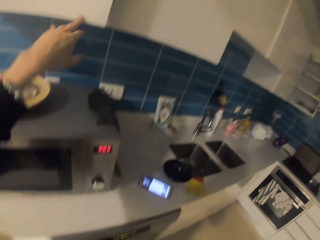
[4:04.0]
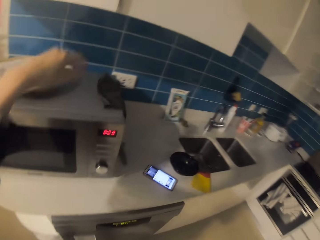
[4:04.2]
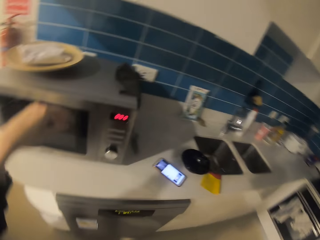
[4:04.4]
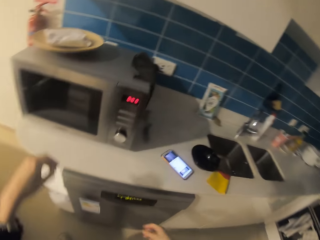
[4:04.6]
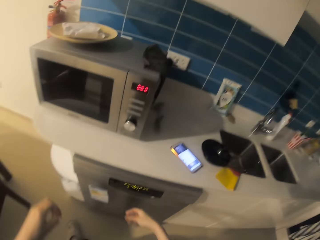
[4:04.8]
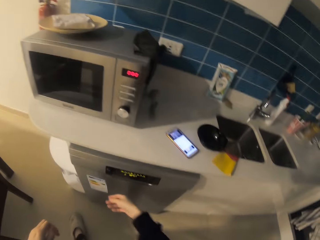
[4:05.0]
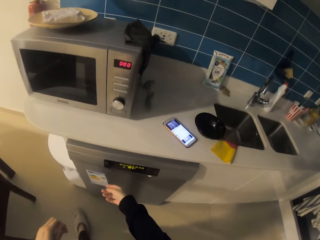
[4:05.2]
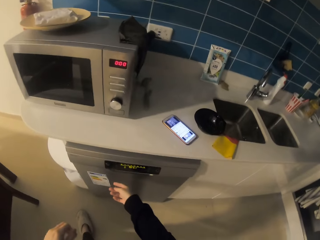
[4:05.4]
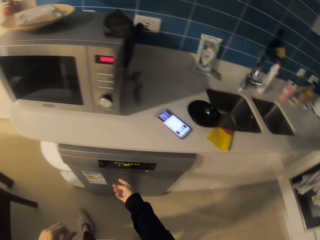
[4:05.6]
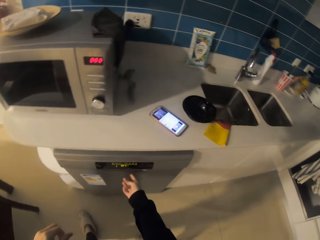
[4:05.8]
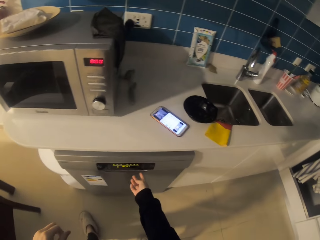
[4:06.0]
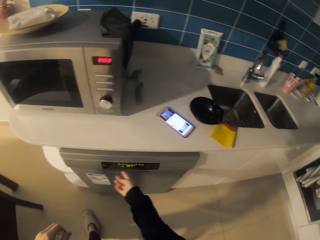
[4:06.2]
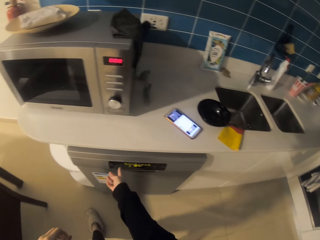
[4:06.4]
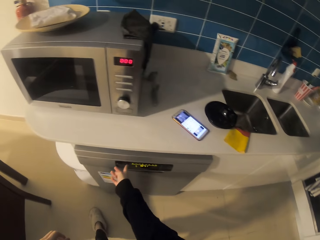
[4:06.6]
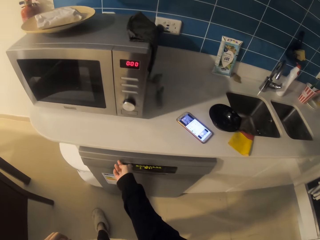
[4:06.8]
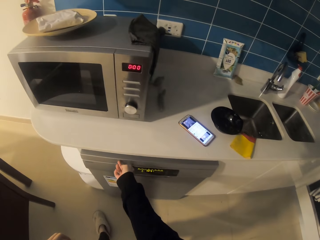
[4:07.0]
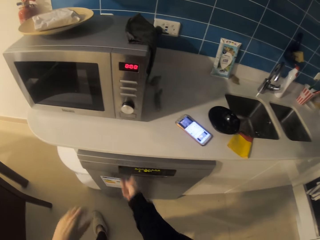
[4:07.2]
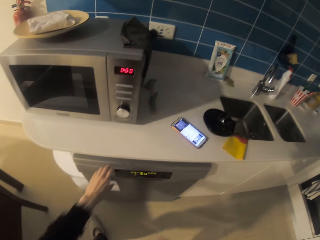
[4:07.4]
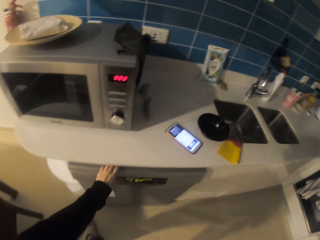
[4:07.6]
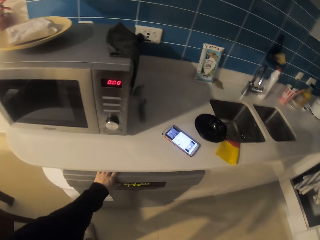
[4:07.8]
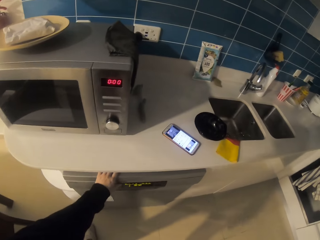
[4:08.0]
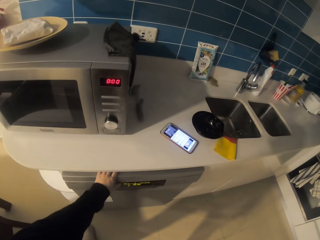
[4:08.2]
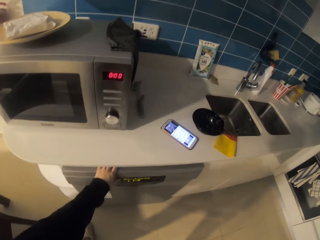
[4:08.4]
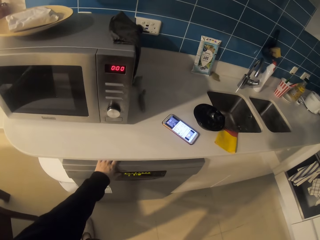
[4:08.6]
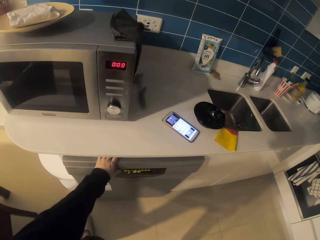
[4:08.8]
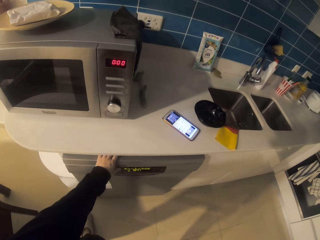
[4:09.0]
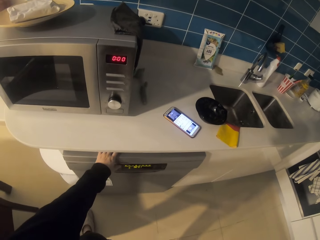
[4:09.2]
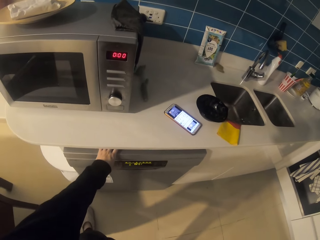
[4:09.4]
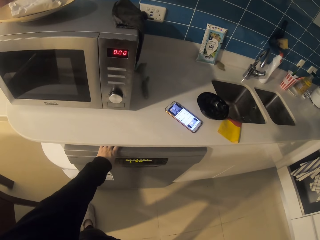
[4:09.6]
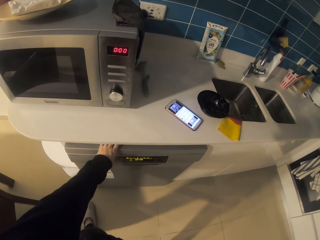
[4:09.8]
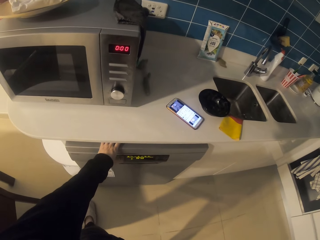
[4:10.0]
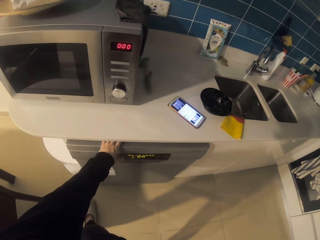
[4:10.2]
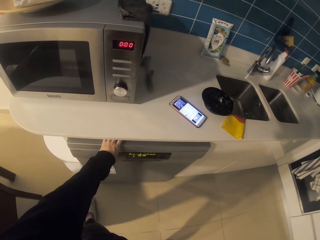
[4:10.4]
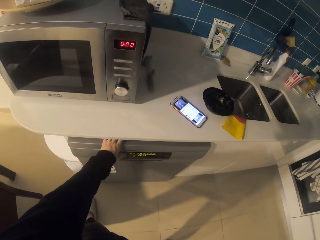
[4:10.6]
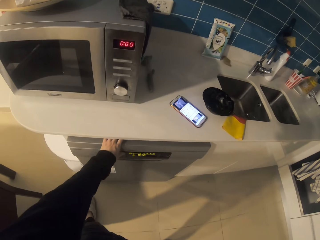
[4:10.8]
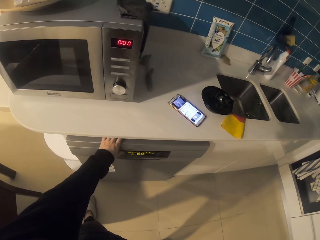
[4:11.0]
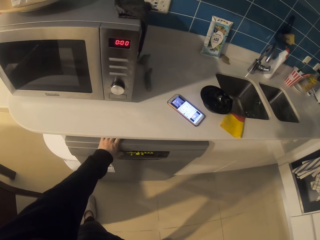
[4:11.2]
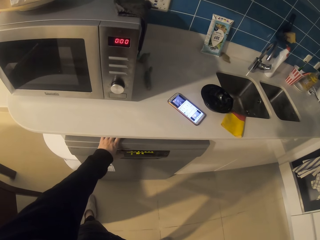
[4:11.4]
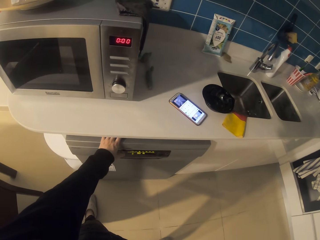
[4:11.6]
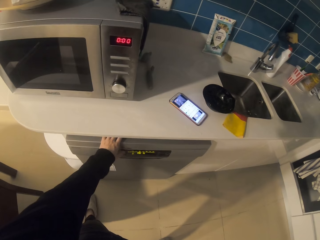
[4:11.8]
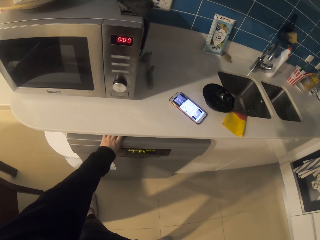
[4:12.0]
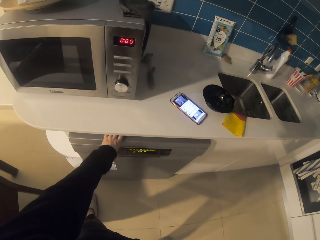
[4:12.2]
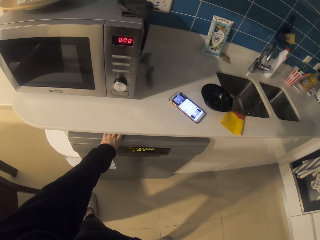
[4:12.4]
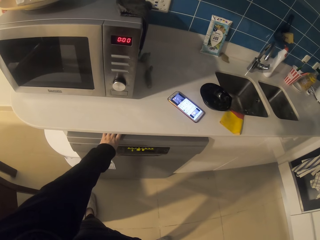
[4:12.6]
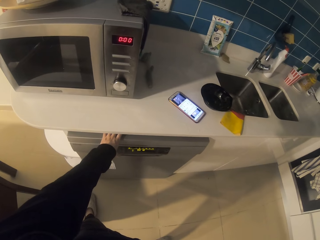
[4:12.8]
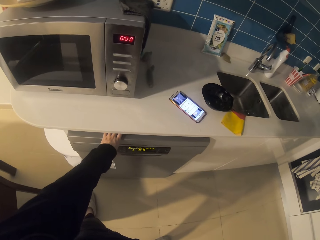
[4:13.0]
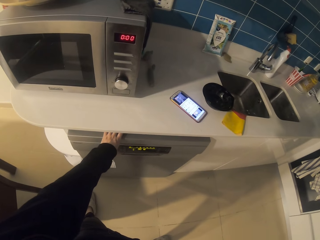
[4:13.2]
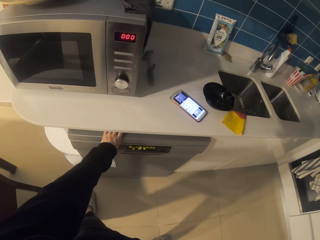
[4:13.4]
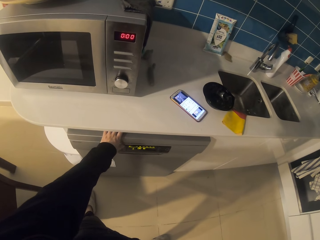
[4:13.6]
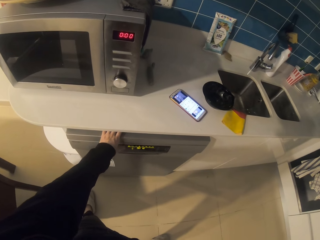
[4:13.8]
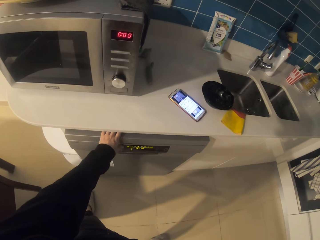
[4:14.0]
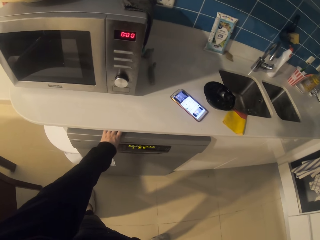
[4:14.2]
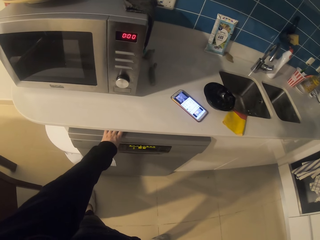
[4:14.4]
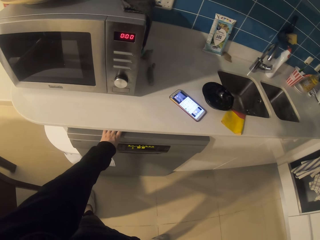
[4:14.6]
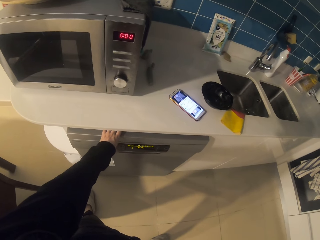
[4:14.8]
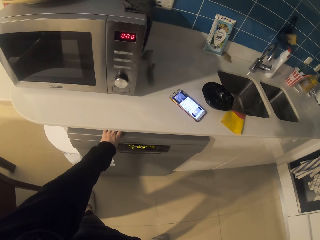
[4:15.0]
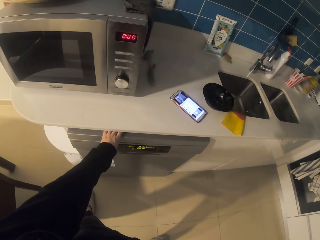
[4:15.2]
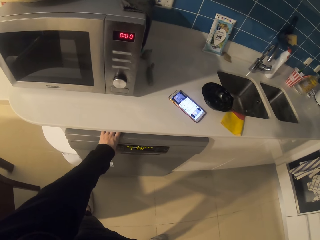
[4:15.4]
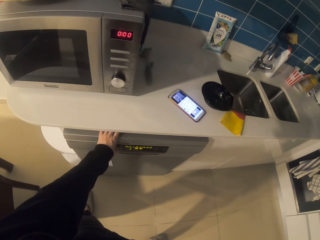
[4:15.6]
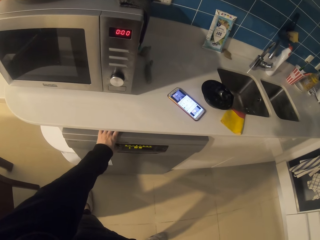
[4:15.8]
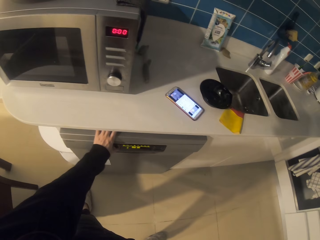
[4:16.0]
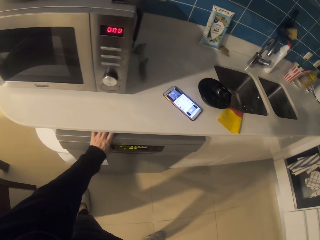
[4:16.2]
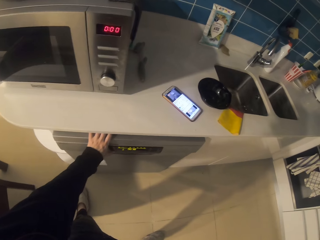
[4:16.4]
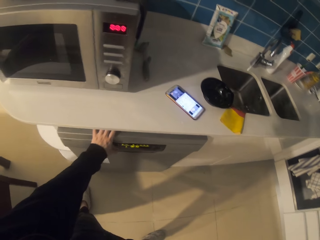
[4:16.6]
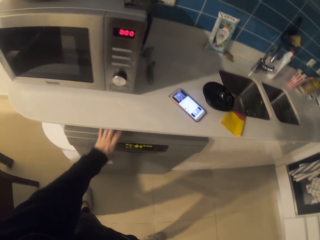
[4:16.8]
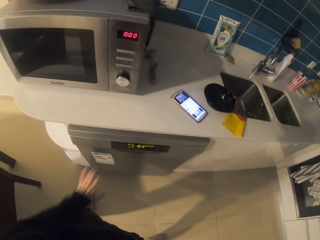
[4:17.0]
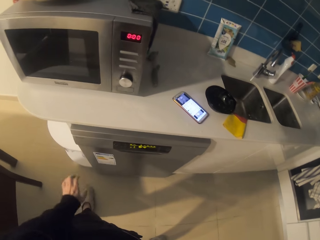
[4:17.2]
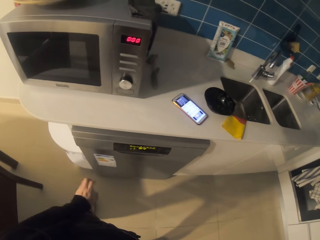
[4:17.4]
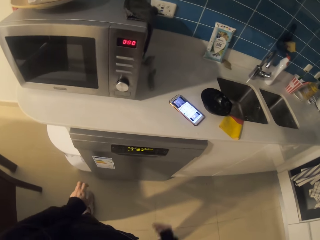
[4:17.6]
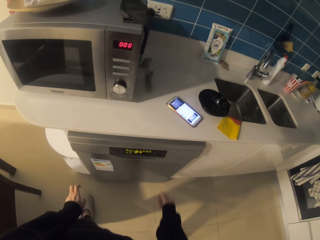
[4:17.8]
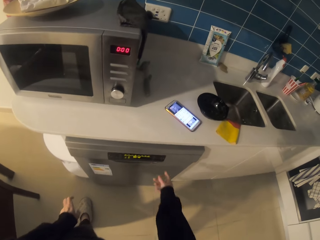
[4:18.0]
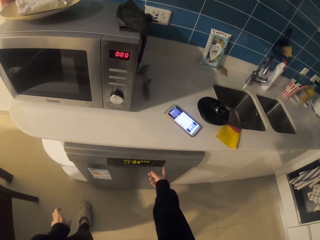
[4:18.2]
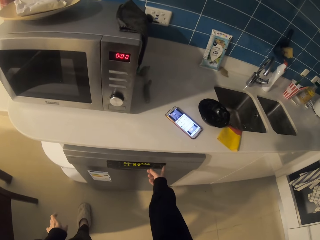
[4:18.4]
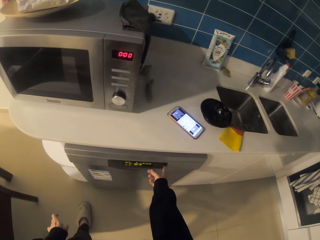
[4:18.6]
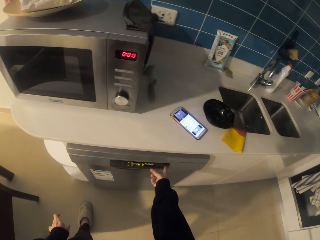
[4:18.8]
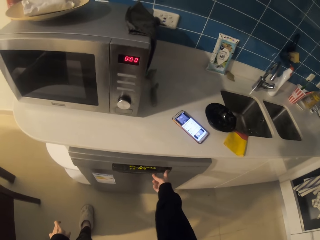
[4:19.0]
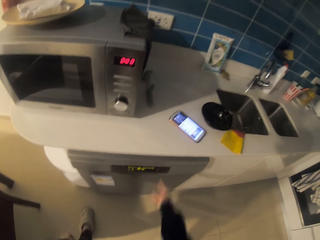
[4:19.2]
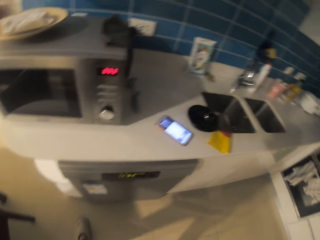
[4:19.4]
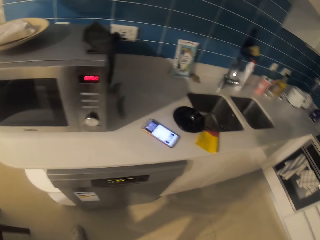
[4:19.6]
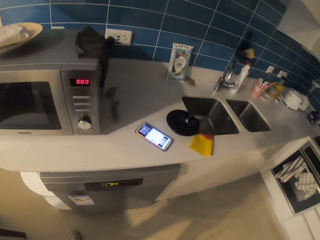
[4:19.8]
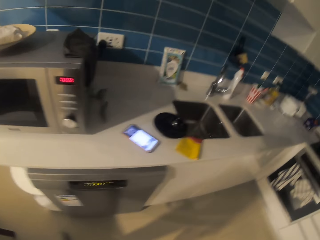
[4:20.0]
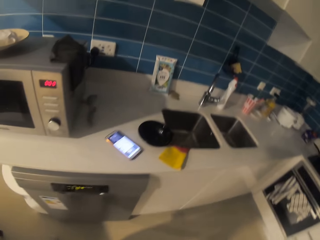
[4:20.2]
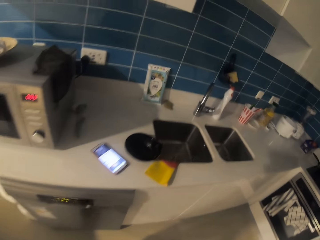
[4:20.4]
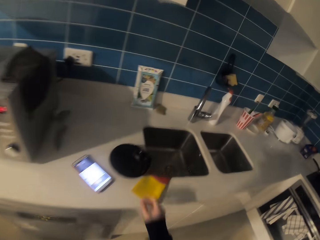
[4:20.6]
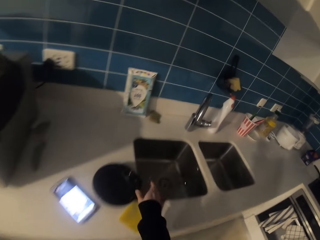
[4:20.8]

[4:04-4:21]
The camera wearer closes a cabinet door. They operate the dishwasher machine. They stare at the dishwasher machine.

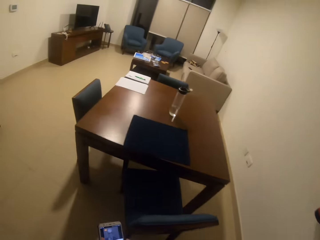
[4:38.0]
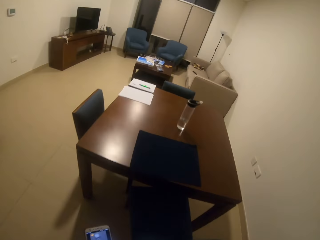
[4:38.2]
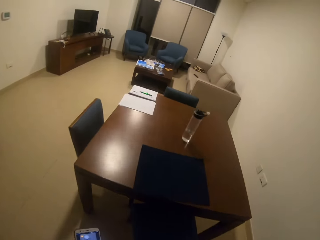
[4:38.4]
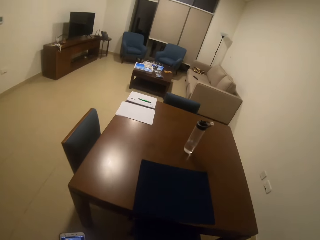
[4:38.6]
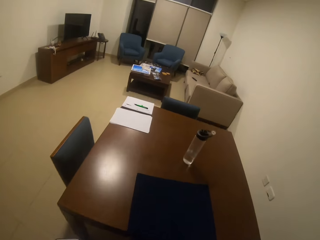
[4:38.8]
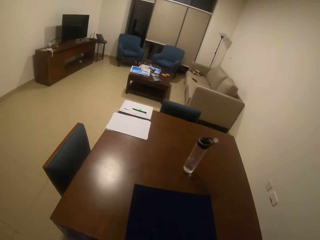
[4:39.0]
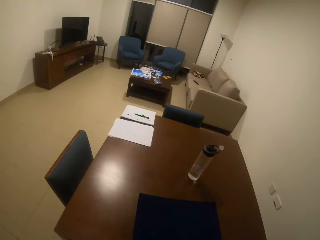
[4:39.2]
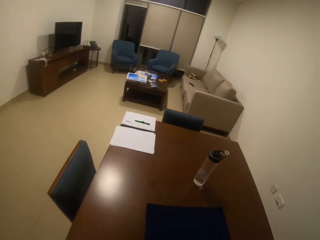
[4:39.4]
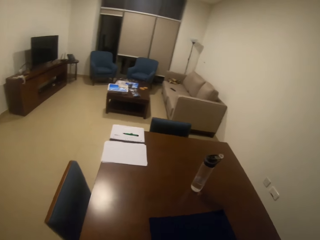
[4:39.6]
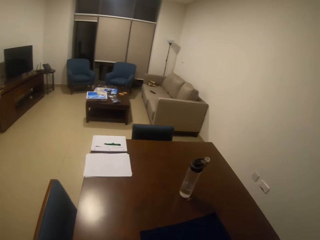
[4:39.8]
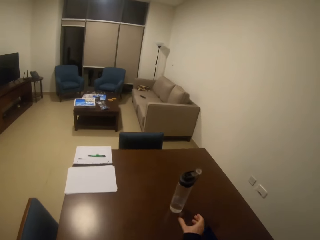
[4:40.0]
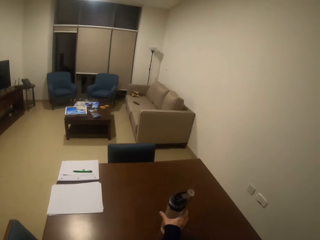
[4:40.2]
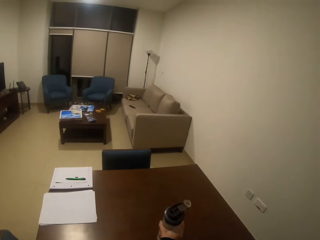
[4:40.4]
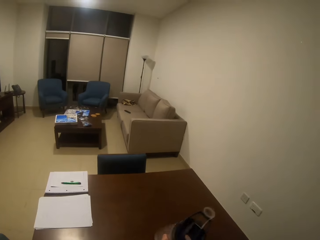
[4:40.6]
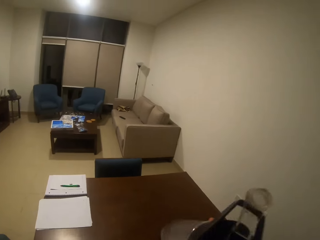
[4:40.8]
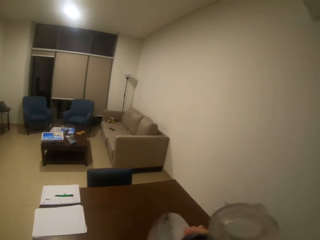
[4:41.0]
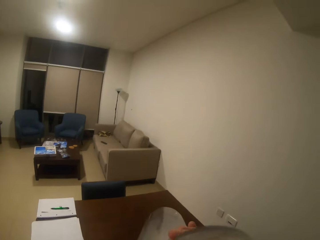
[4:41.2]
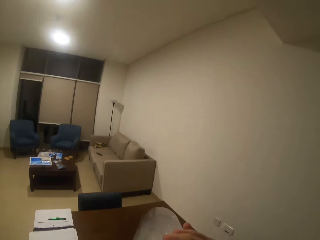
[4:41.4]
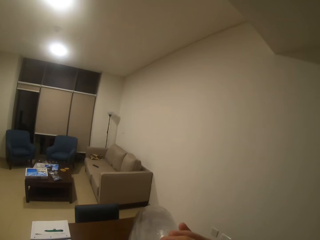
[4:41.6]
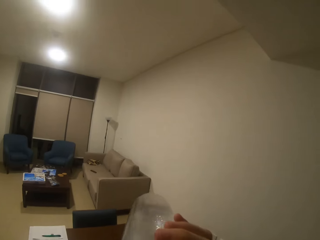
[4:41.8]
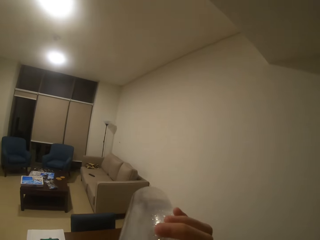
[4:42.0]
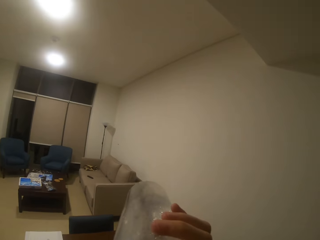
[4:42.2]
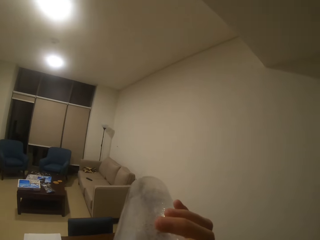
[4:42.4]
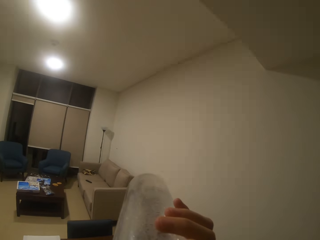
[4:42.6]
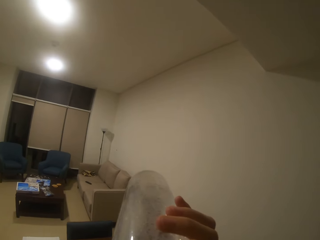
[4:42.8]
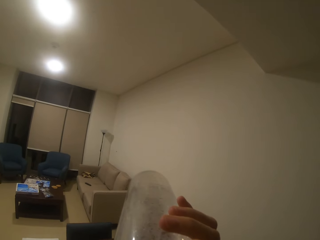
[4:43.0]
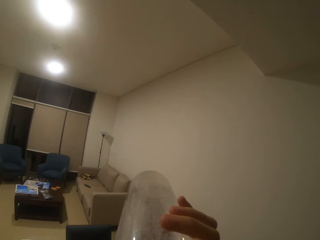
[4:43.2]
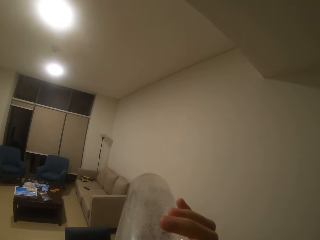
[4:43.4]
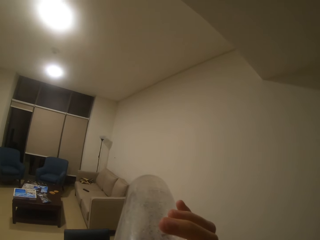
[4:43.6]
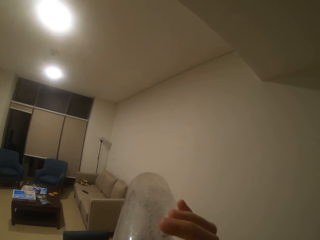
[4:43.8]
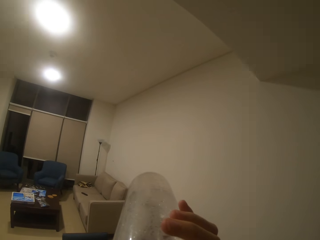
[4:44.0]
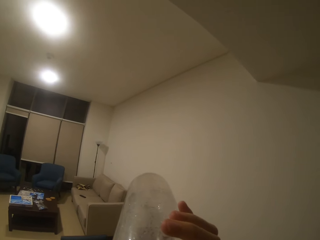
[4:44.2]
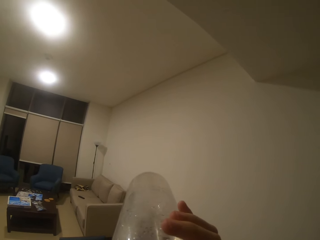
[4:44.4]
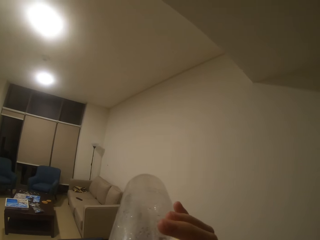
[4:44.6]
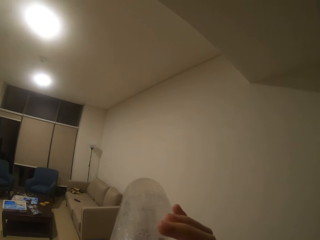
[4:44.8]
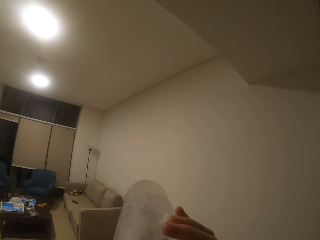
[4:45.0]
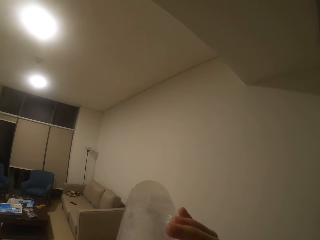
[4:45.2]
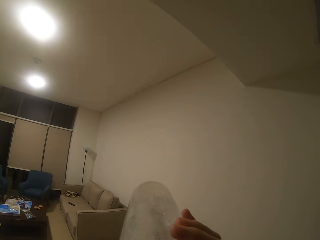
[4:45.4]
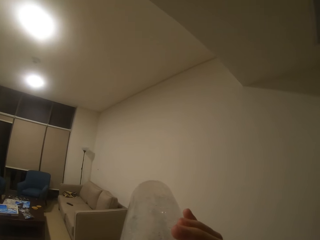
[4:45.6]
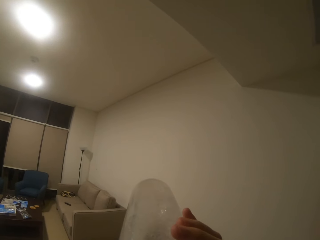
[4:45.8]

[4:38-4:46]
The camera wearer walks towards the dining table. They pick up a water bottle from the table. They drink water from the bottle.
